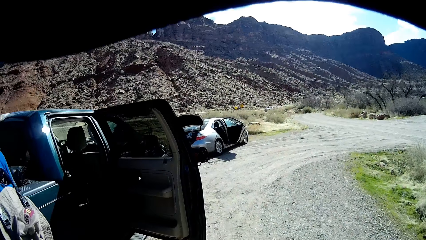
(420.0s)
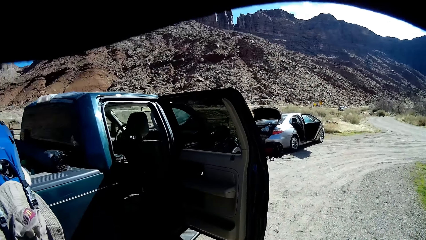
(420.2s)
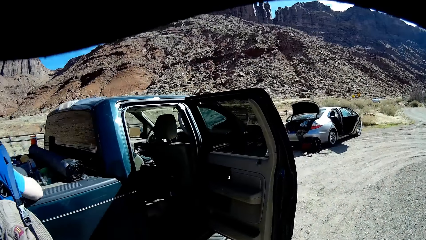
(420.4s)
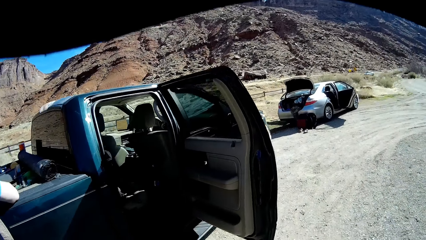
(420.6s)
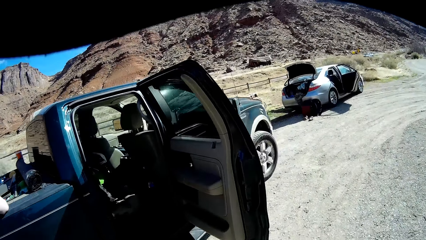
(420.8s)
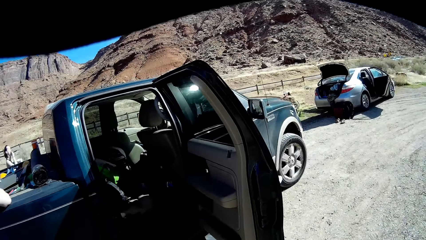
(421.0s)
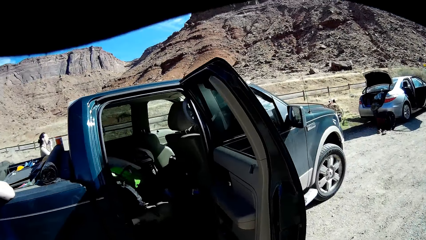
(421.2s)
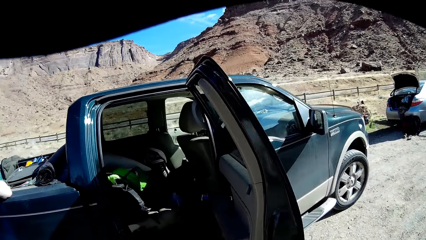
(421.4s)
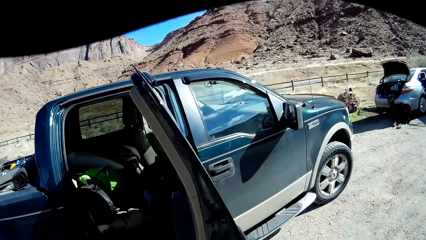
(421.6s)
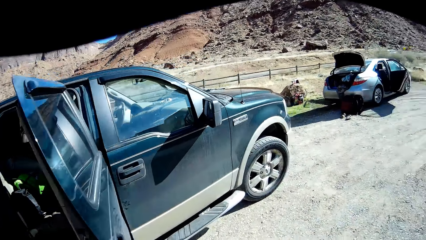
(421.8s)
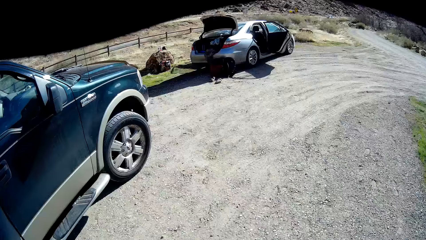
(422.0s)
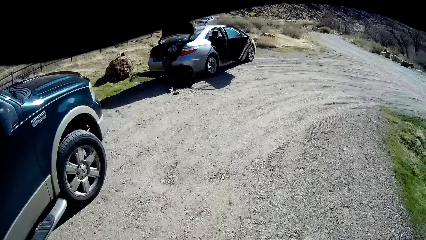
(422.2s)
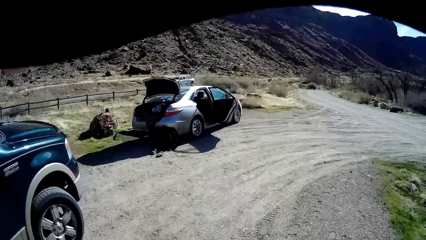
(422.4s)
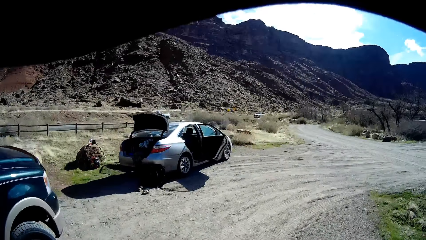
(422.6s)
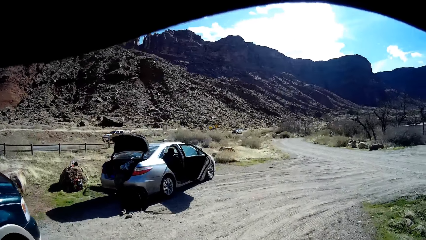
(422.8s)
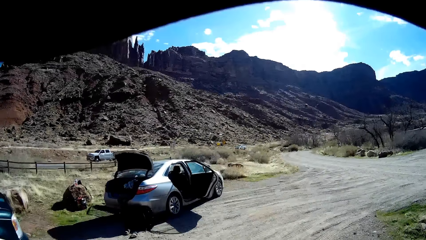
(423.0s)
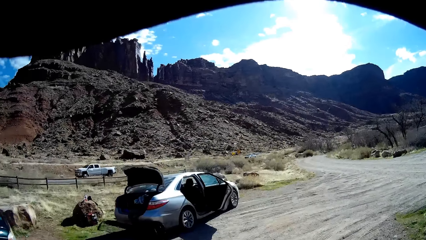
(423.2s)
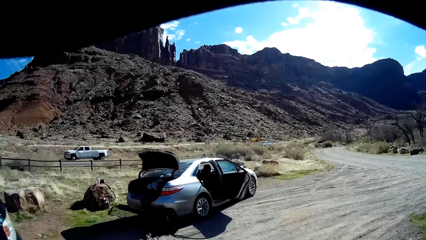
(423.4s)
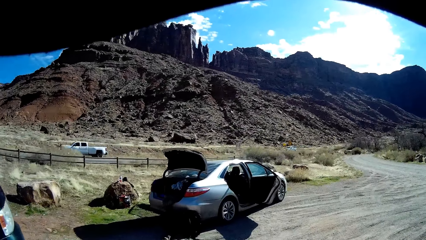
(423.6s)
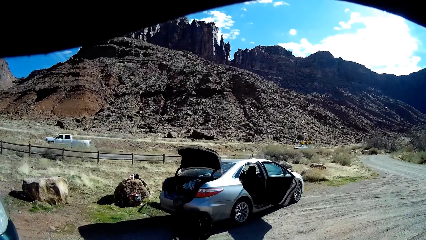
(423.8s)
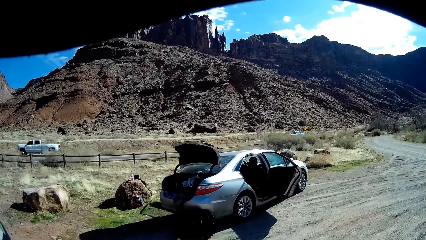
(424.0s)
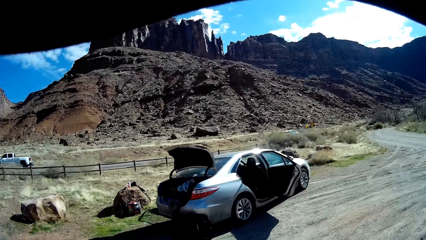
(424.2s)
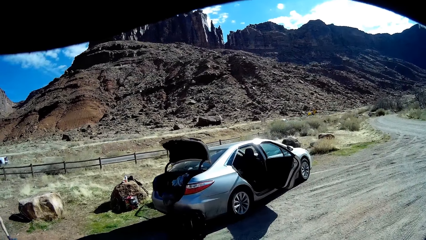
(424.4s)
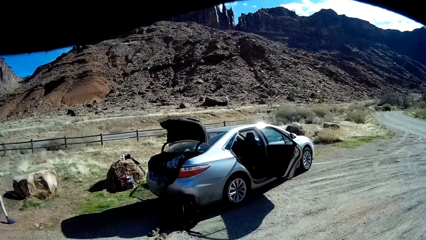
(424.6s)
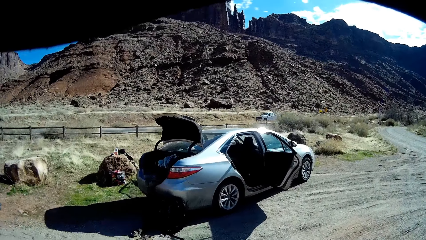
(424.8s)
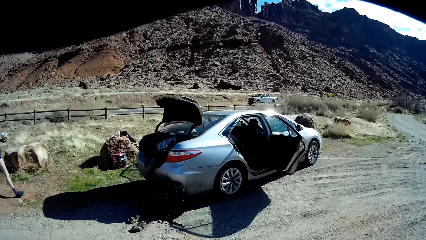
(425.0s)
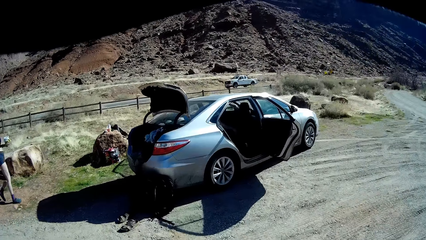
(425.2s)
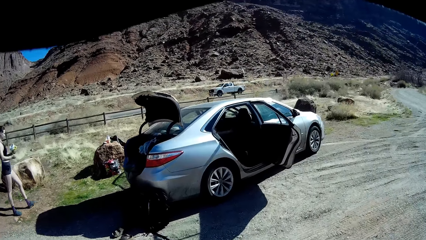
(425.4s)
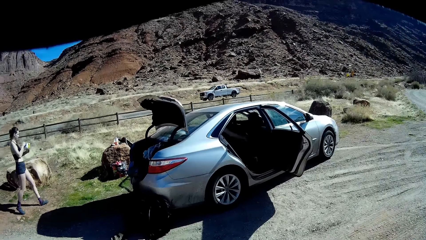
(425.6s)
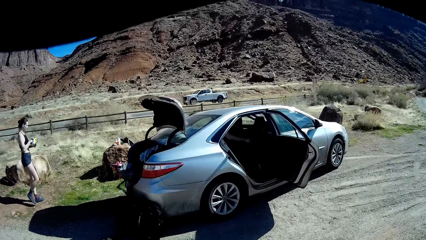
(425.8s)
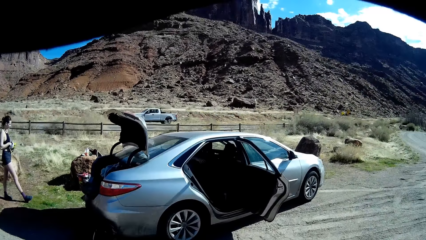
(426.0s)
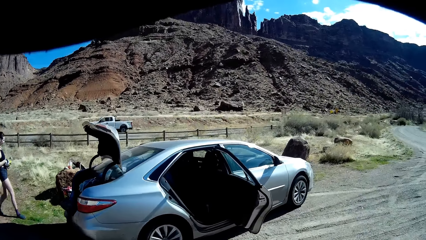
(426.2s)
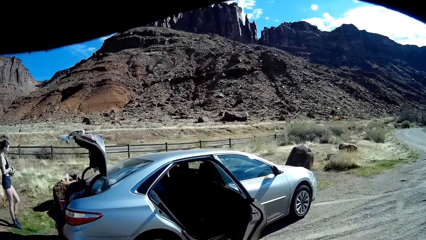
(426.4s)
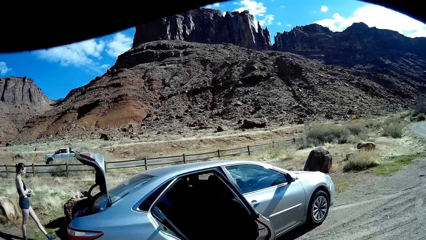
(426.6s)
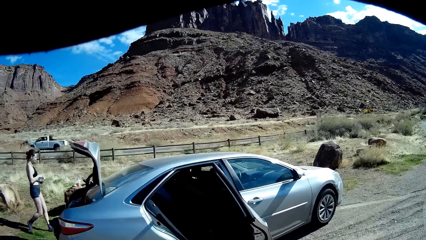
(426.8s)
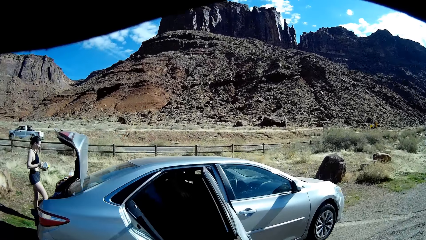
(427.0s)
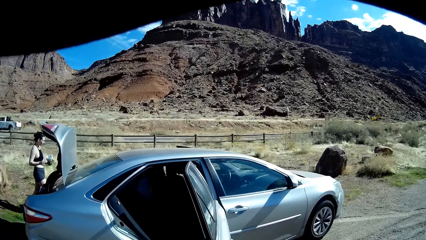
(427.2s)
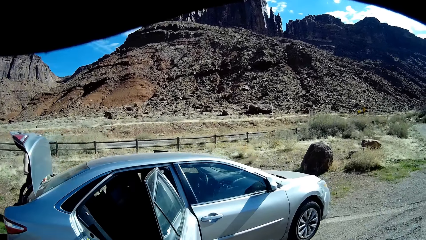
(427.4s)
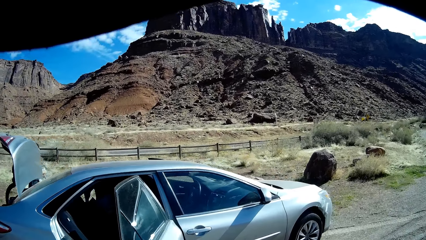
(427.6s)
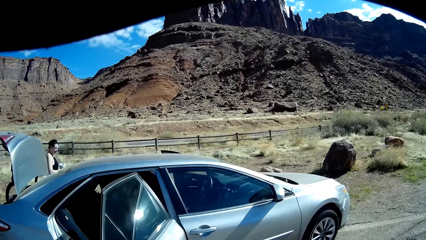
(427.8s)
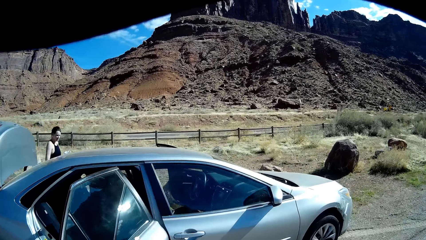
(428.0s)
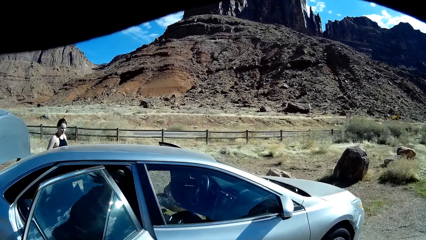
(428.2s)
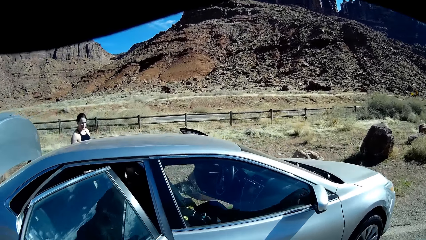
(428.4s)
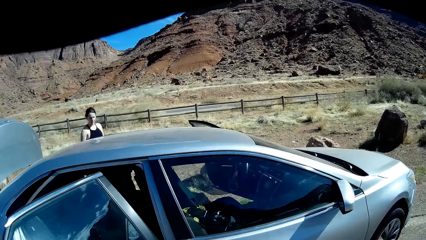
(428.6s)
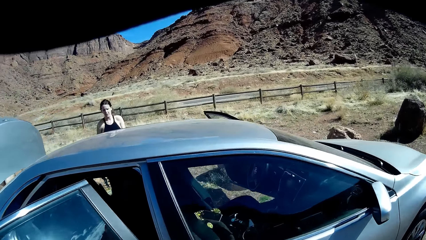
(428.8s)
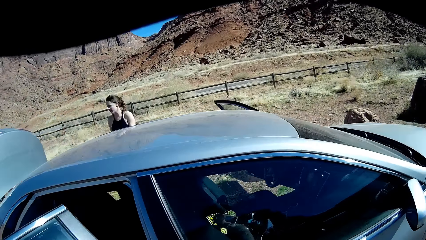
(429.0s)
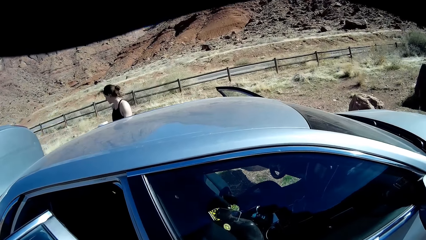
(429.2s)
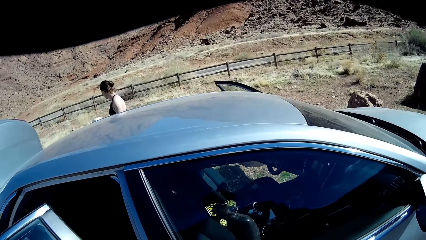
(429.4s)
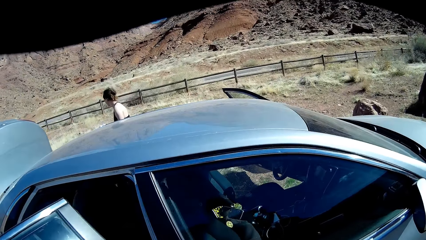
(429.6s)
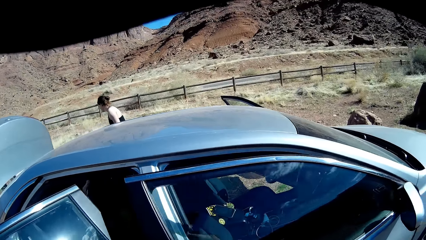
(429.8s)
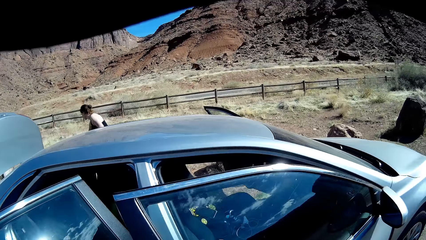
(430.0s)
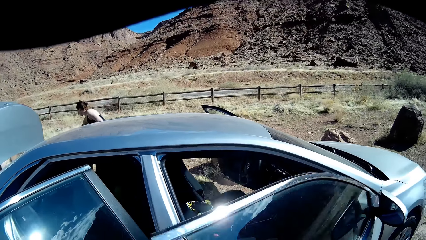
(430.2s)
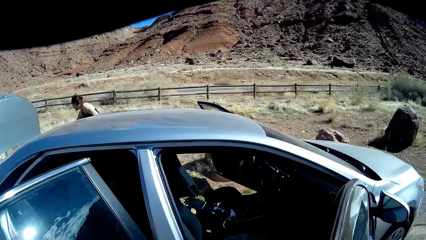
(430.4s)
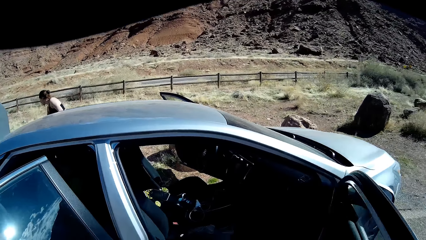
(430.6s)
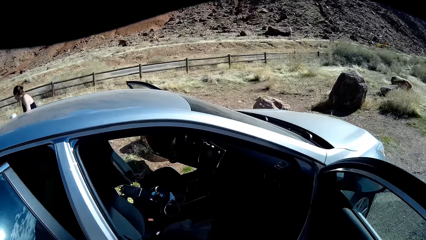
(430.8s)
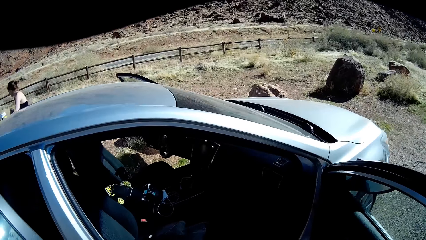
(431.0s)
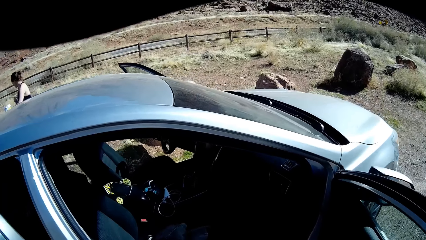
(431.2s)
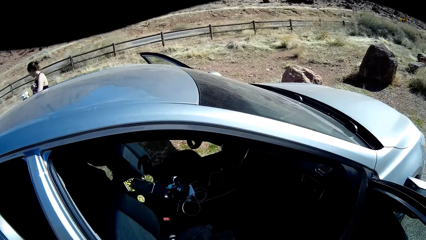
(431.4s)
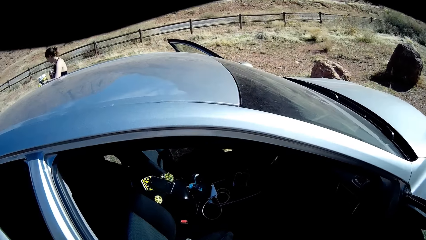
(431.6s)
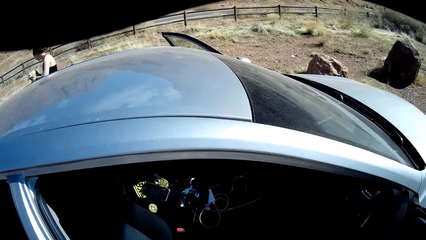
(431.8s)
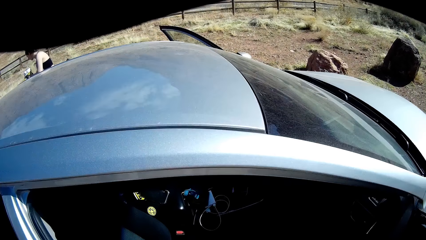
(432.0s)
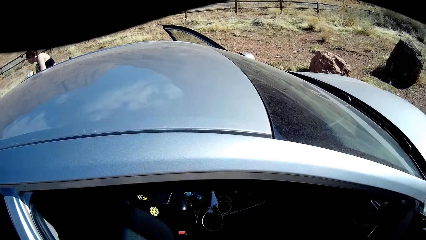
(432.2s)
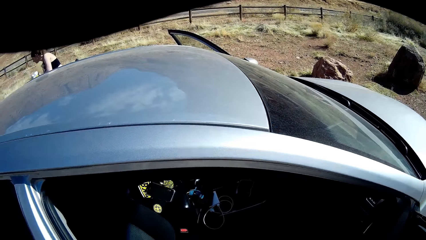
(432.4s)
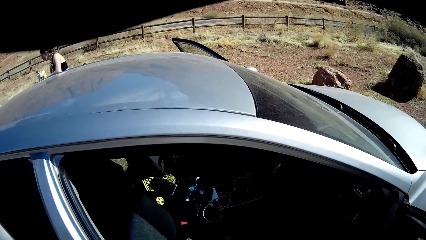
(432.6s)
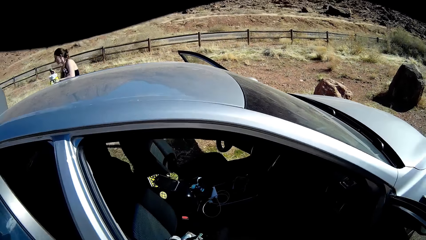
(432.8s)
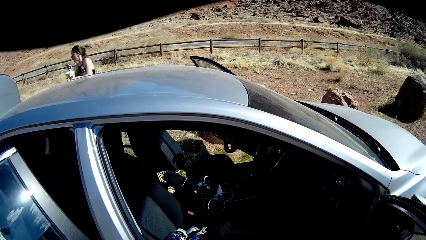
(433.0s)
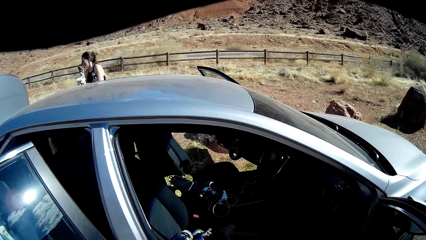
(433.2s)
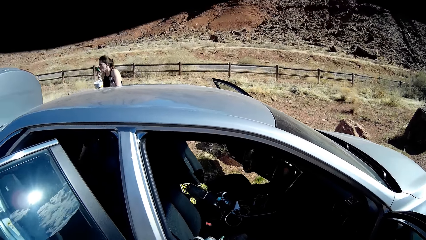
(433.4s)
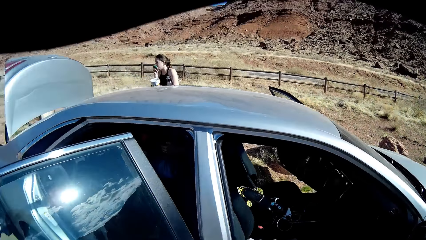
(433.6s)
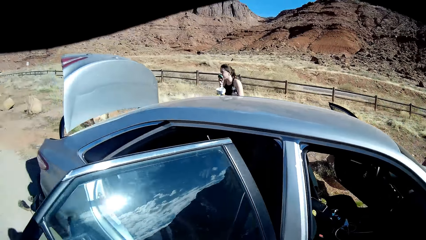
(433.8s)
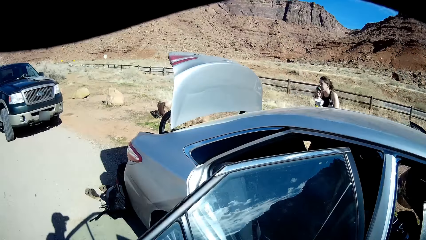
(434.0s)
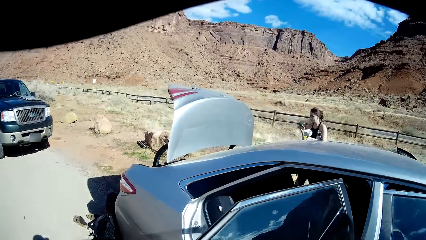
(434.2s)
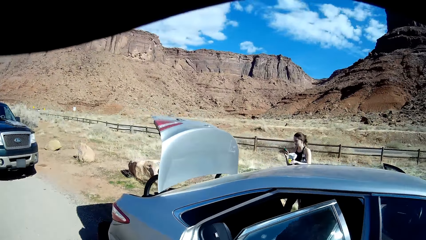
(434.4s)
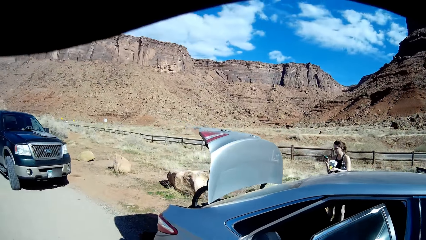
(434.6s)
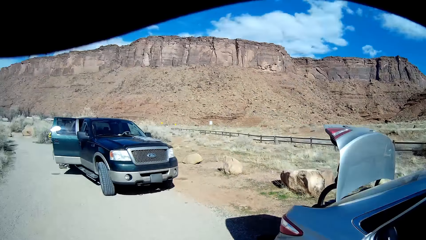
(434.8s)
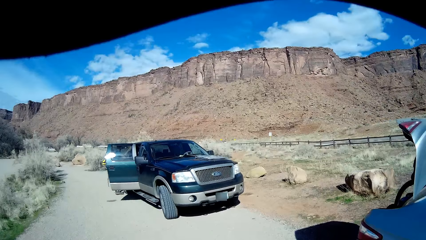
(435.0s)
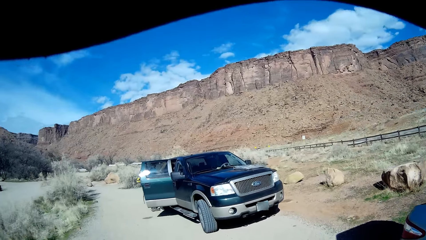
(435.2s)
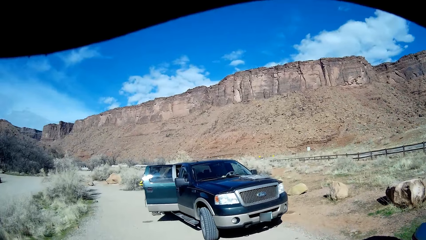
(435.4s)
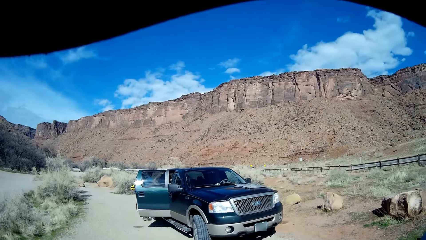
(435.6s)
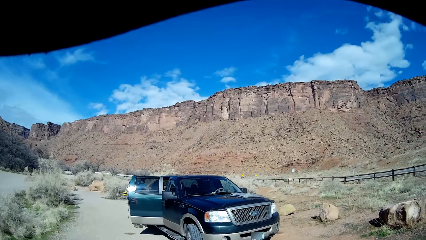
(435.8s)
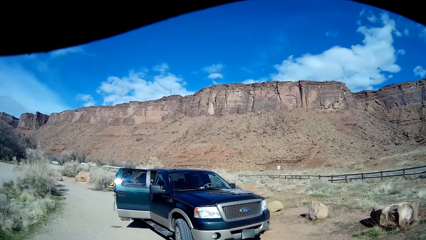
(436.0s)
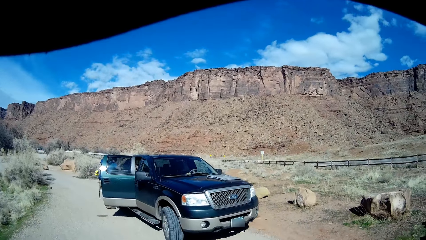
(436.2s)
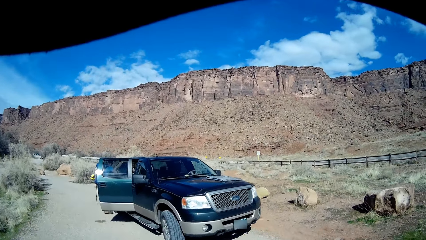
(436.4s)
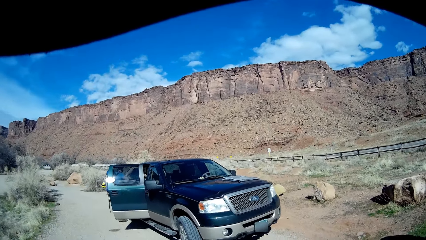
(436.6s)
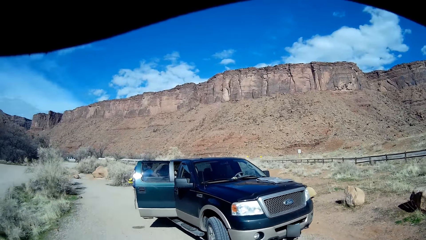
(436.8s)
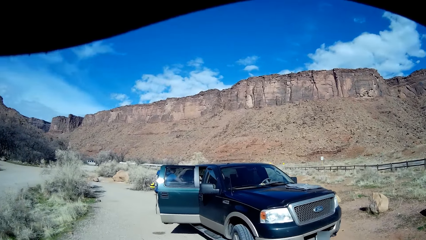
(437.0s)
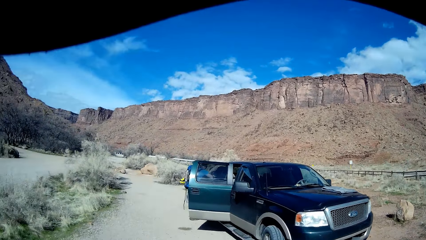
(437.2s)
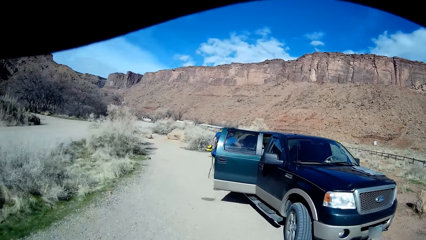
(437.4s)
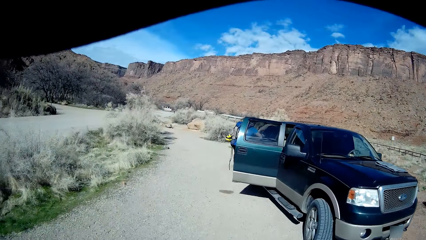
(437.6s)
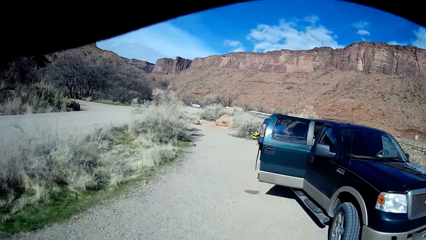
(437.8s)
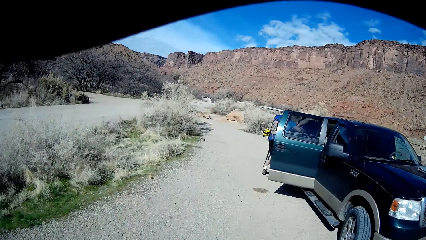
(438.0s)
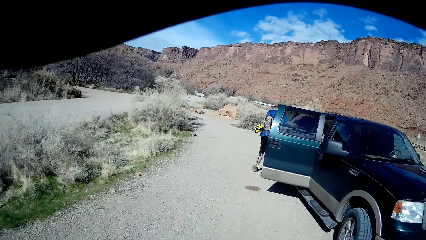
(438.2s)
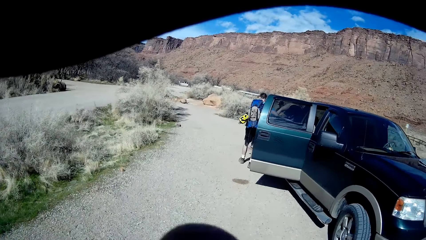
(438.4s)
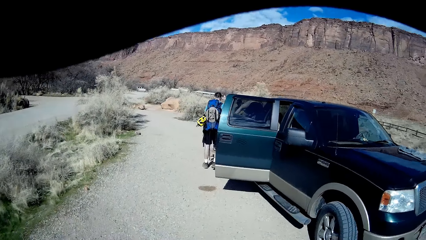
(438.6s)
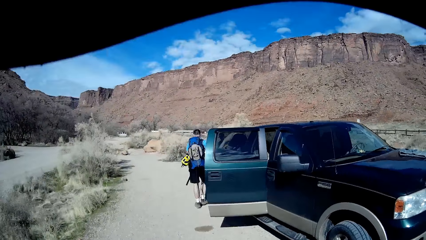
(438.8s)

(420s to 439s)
The camera wearer walks towards a silver car. A woman walks towards the silver car. The camera wearer opens a door of the silver car with his right hand. He walks towards the black pickup truck.
